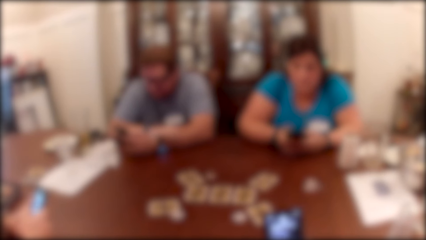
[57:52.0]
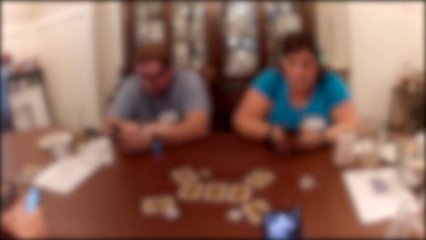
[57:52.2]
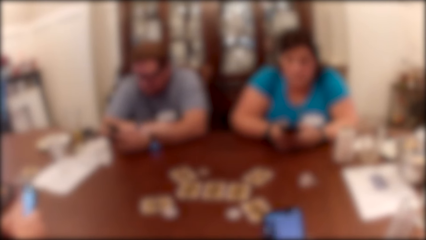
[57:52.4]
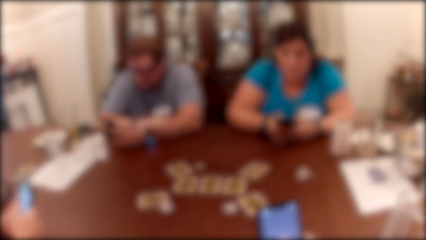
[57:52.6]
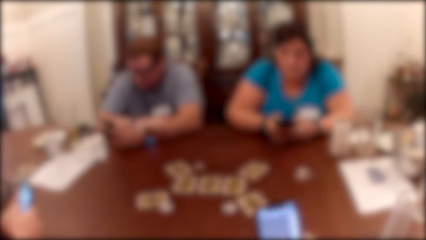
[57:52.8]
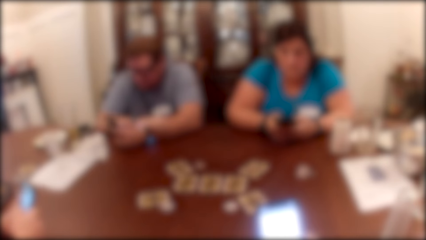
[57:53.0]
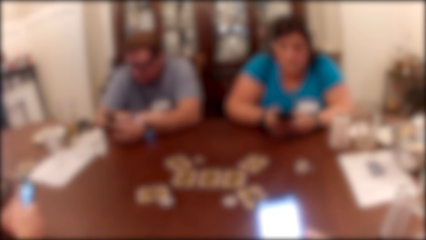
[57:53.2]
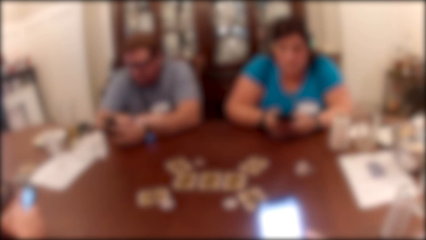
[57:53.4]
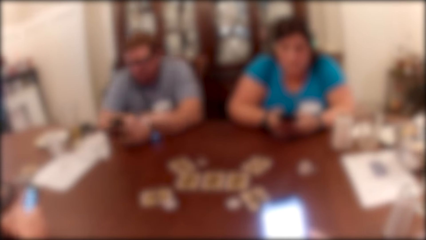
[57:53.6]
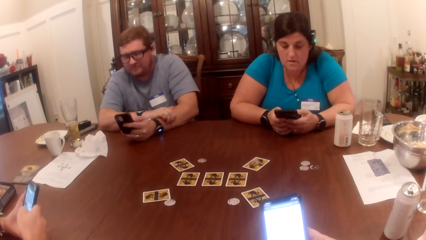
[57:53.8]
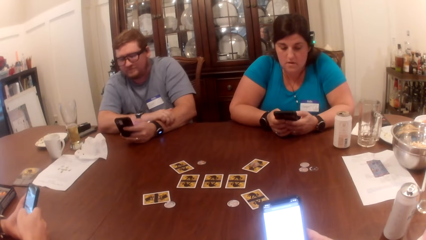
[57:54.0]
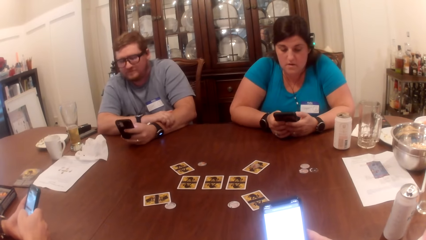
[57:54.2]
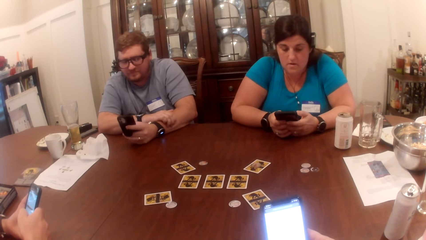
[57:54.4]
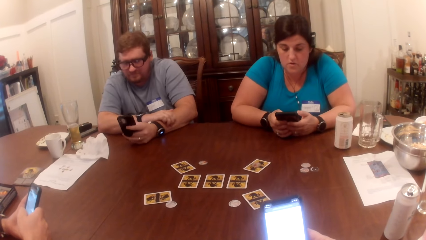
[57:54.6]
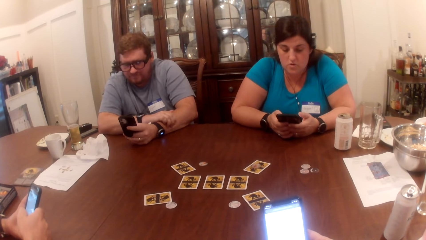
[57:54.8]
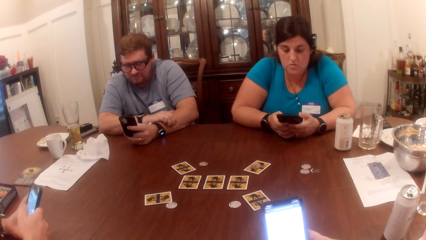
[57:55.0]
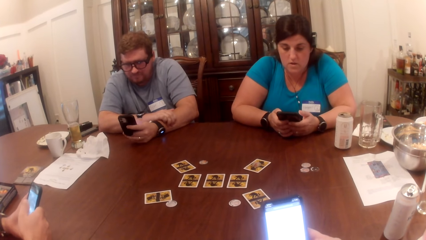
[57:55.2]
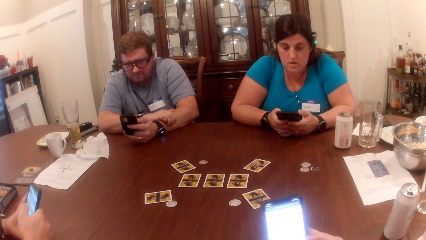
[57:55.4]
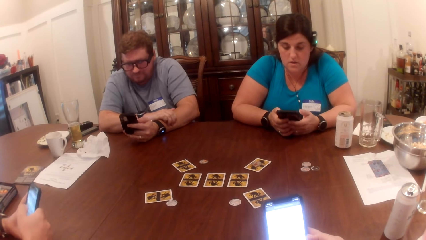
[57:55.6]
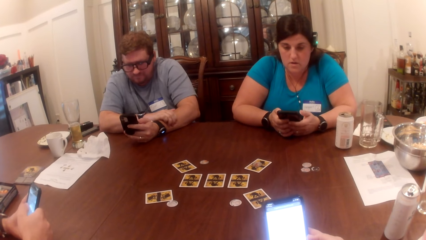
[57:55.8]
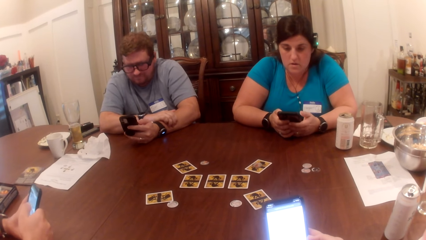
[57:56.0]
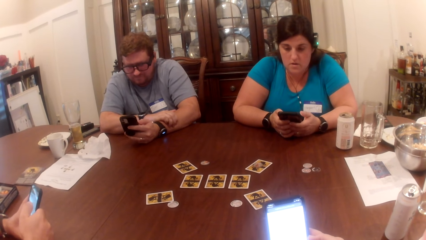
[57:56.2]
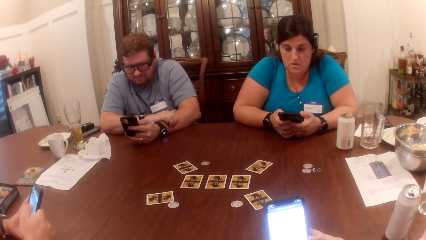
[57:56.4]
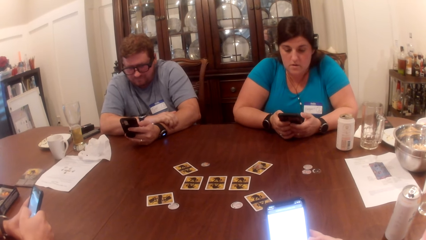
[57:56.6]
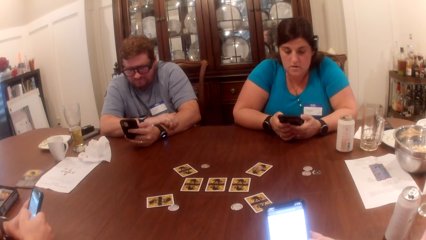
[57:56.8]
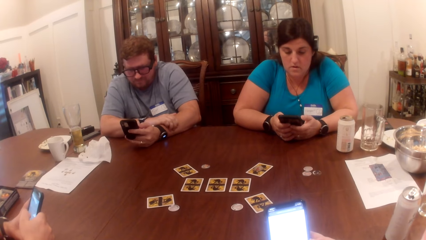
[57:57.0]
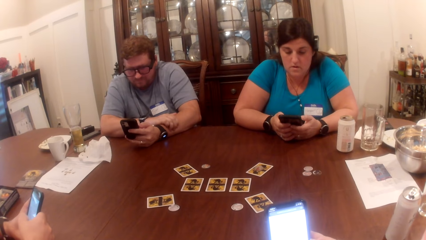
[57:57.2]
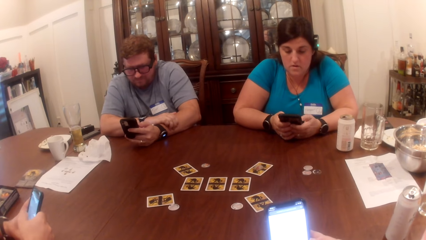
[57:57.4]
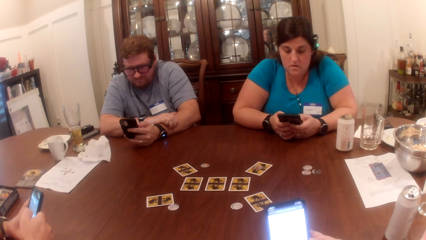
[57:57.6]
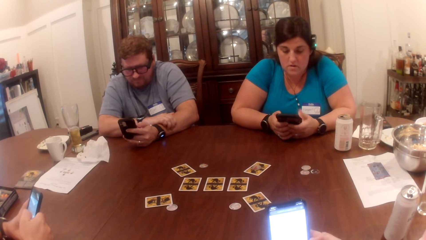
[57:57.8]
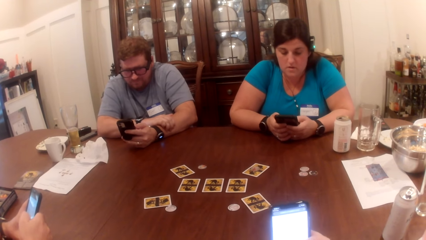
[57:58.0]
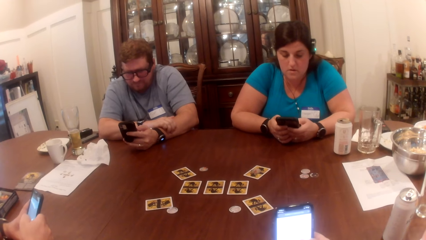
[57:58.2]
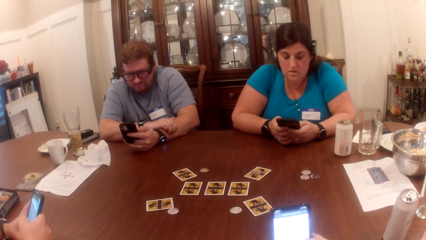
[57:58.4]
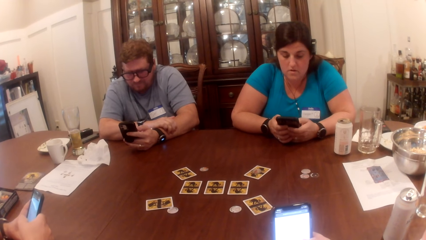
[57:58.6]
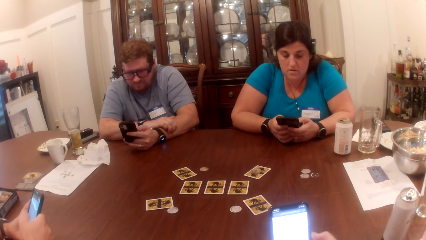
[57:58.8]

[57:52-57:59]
The camera wearer operates the phone.

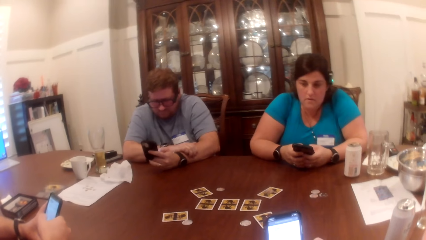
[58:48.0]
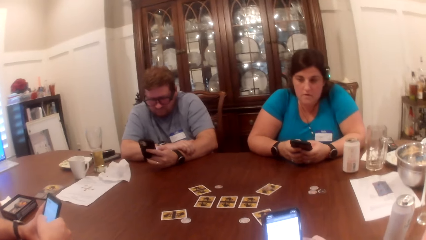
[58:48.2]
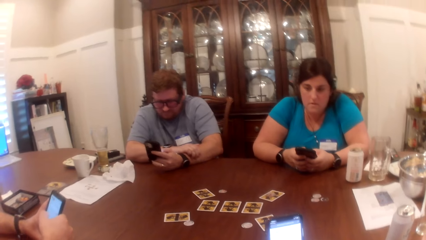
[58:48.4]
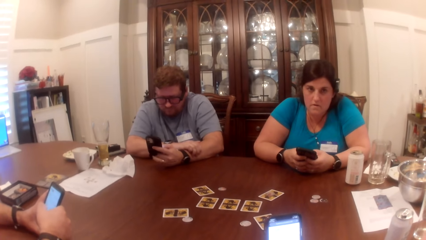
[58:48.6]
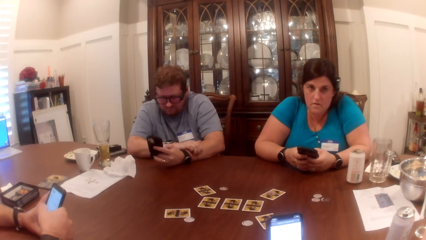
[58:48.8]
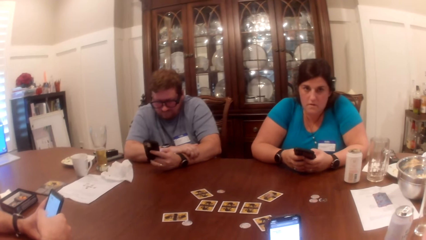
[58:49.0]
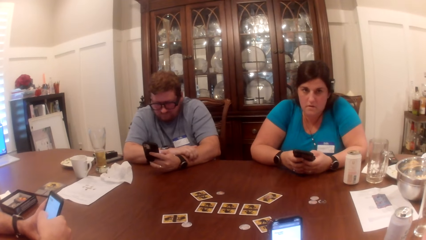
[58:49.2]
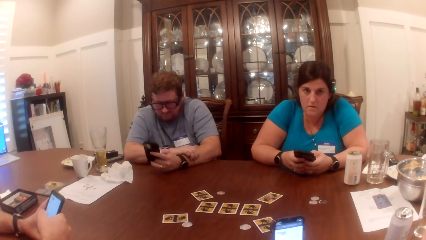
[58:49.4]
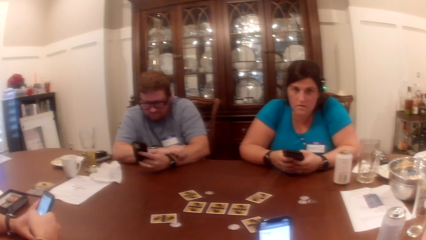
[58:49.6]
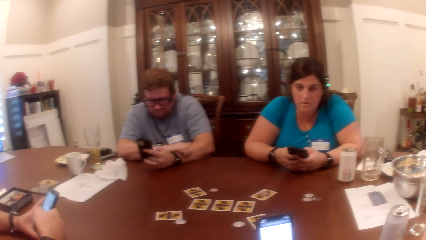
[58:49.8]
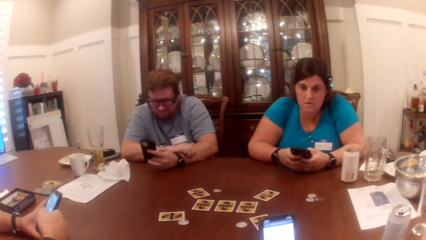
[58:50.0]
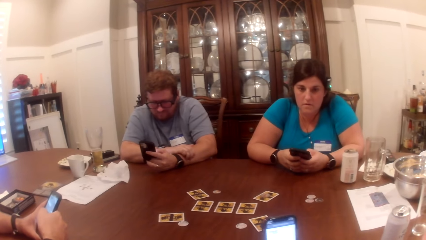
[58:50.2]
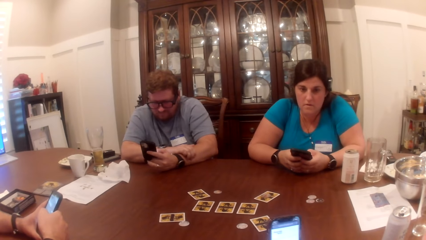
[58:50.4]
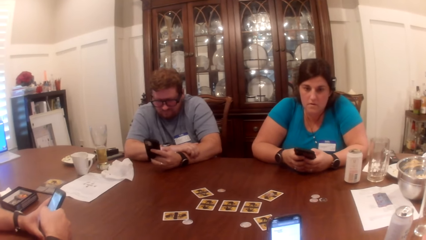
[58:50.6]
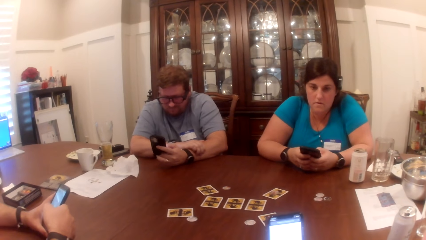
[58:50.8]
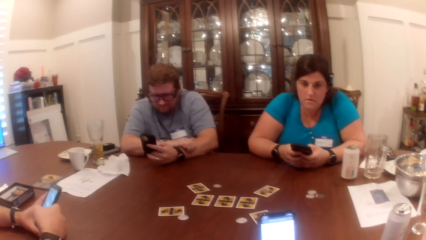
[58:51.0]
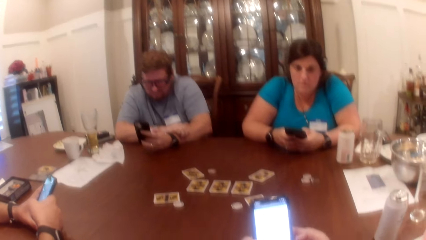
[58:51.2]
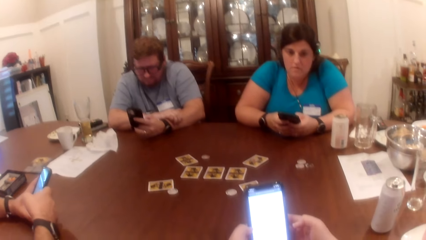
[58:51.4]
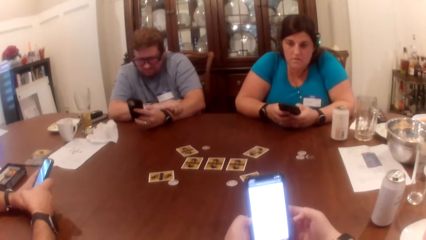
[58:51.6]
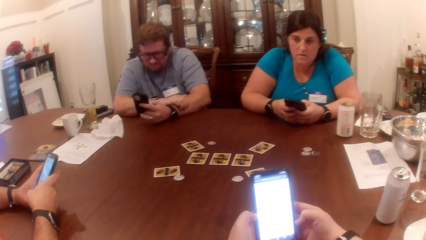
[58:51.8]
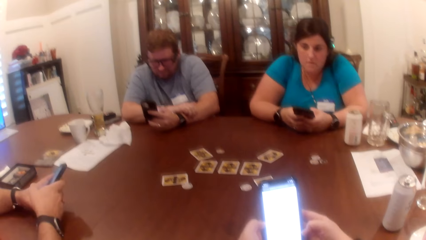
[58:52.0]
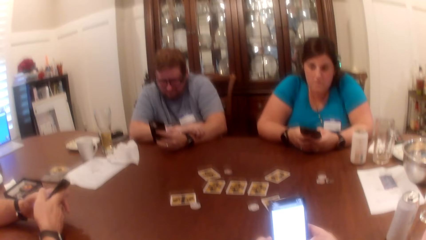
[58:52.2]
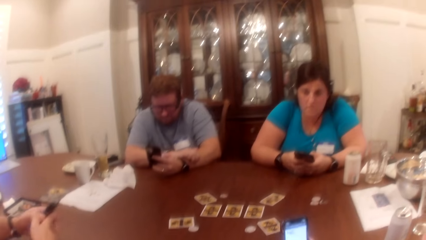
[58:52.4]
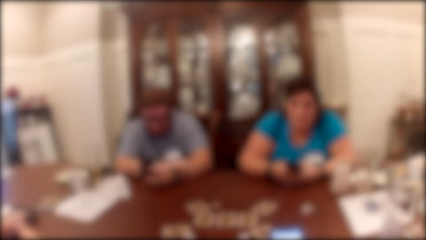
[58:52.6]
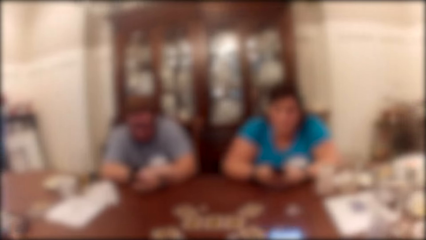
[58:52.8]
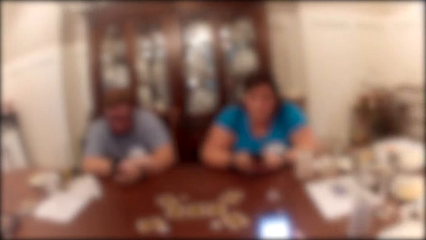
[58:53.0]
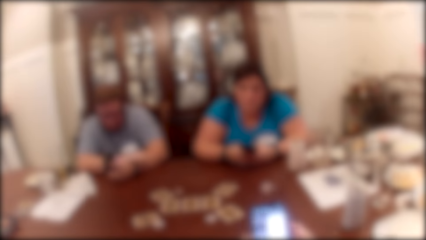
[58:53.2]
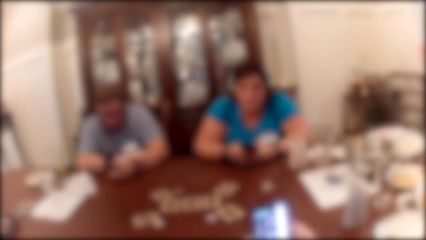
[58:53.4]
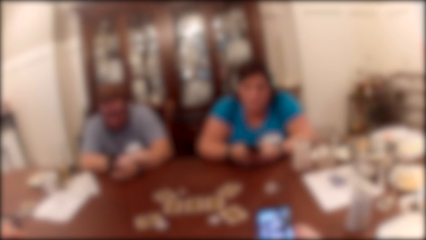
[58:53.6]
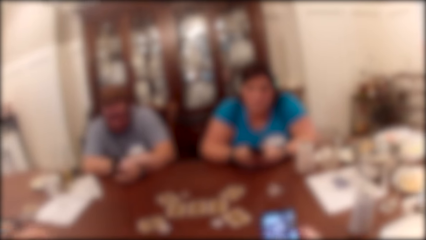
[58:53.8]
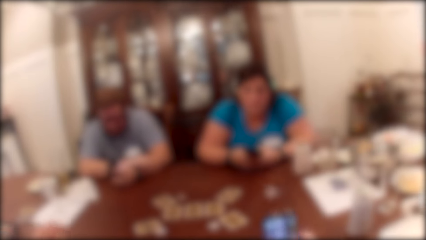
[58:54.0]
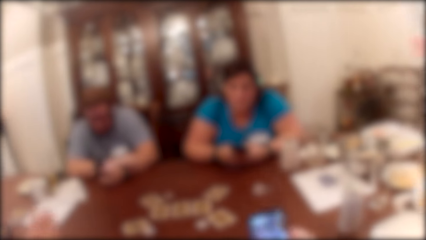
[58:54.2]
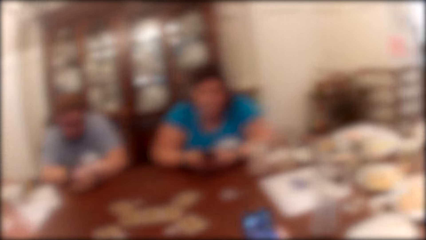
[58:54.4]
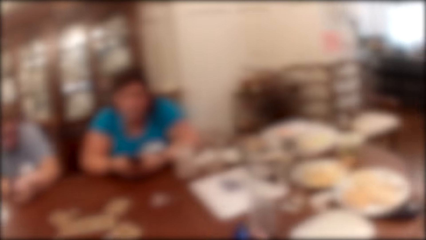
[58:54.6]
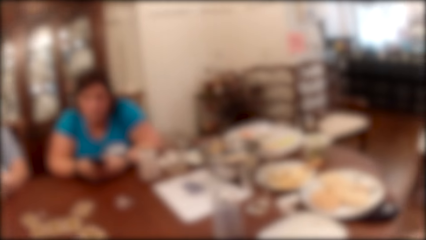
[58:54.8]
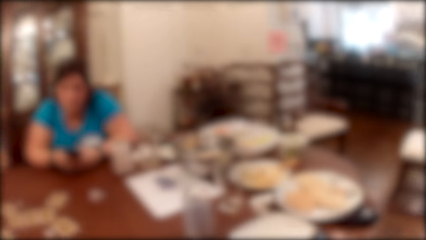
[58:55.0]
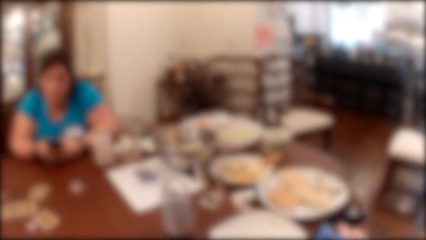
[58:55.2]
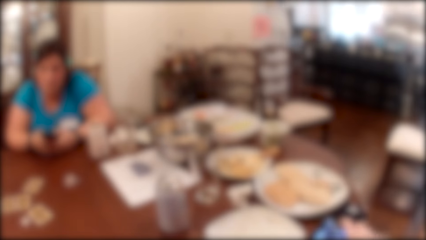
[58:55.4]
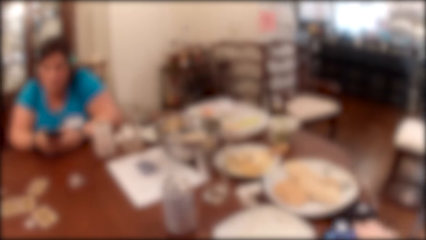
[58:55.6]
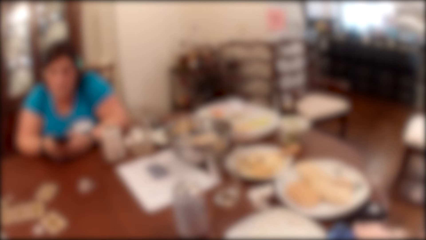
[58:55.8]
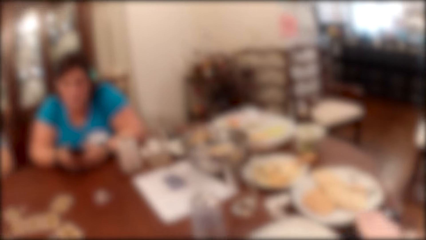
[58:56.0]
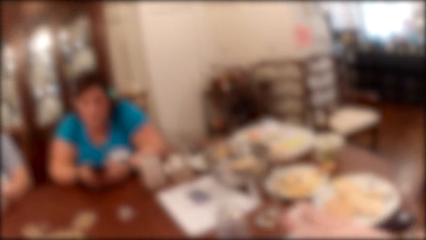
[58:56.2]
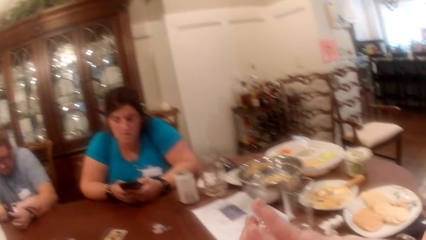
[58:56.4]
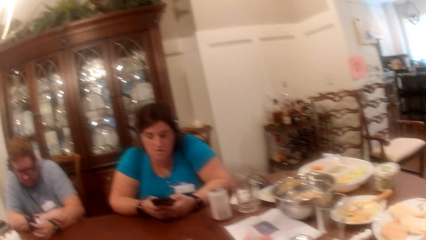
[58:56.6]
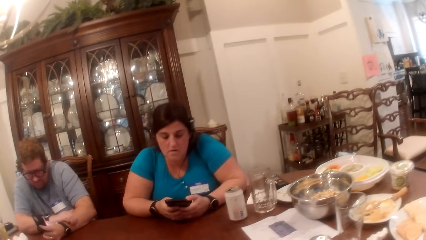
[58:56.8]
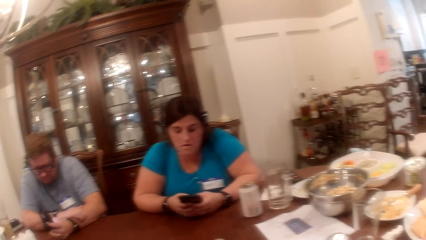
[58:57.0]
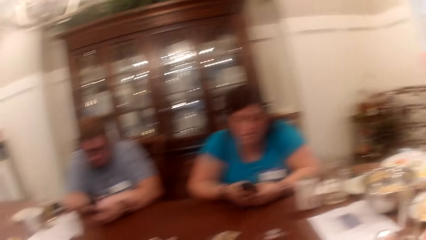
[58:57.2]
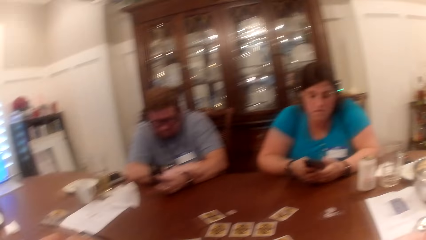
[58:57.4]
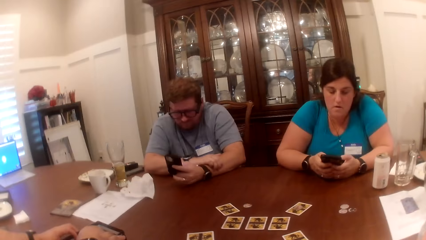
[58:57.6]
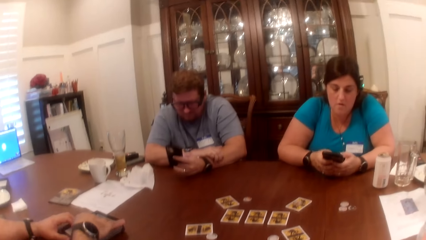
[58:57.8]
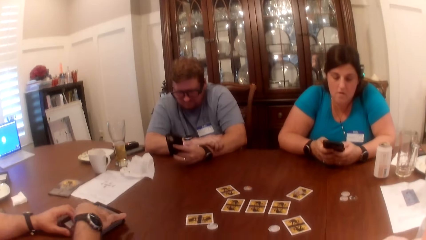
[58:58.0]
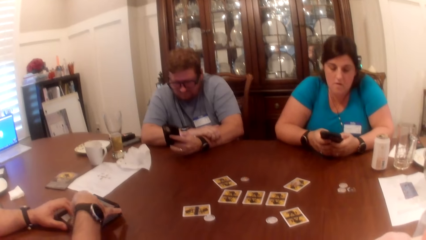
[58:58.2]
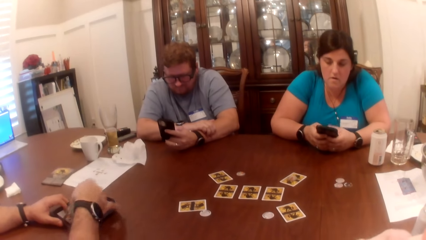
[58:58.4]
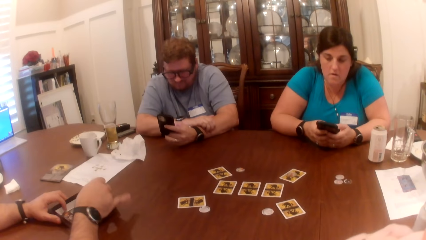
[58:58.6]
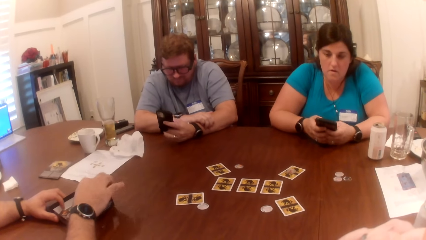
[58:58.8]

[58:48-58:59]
A man scrolls a phone. The man drops the phone on a table with his left hand. The camera wearer drops the phone on the table with her right hand. She crosses both hands.
